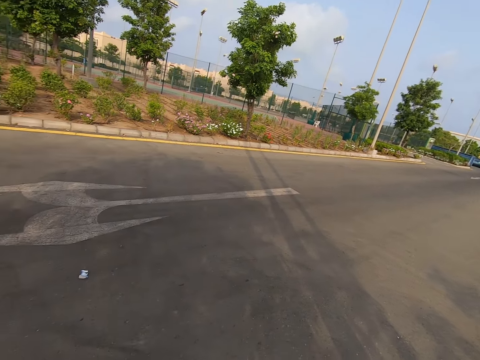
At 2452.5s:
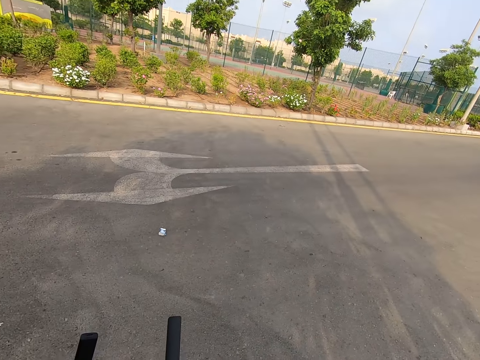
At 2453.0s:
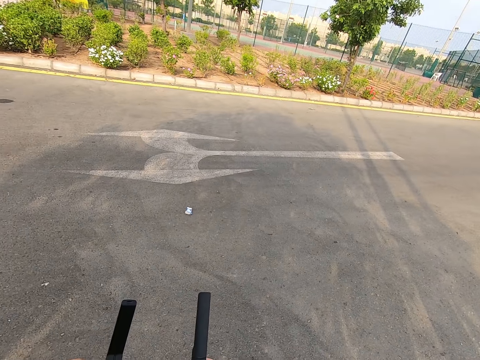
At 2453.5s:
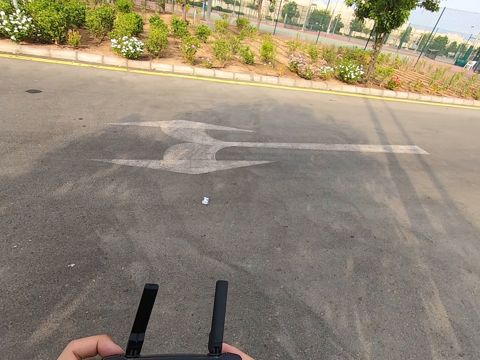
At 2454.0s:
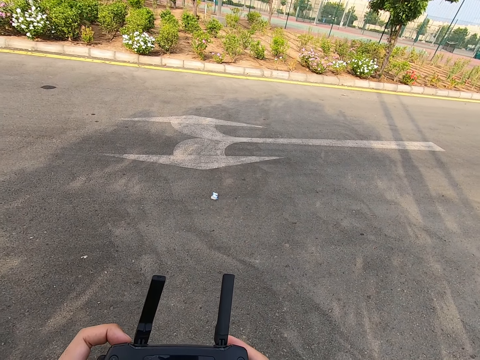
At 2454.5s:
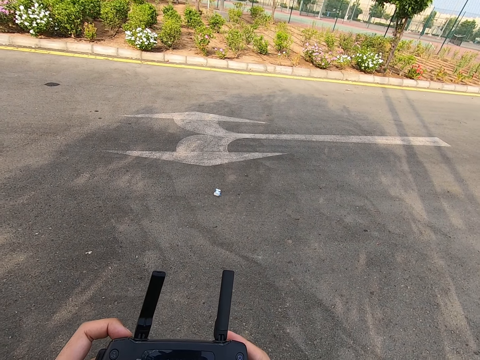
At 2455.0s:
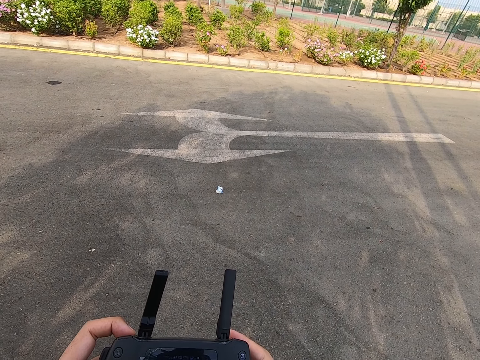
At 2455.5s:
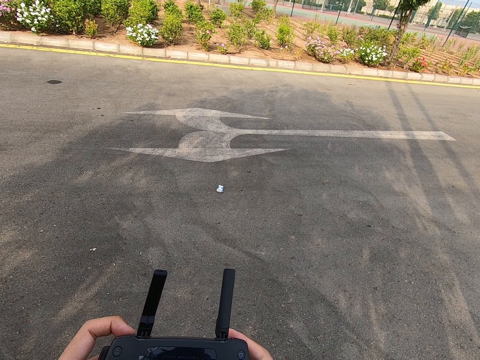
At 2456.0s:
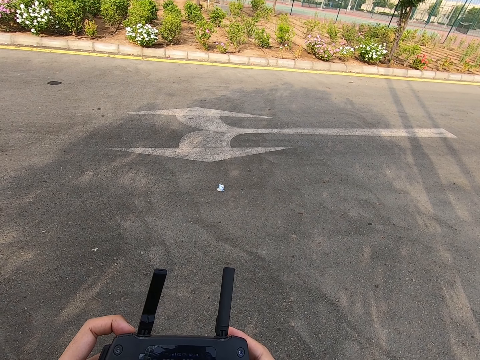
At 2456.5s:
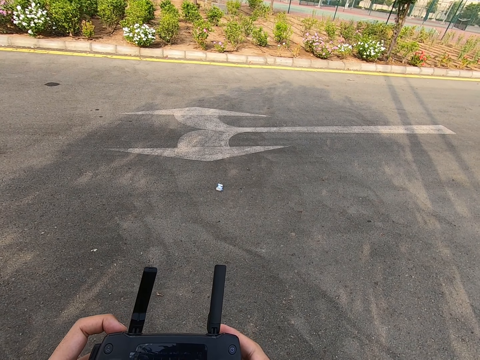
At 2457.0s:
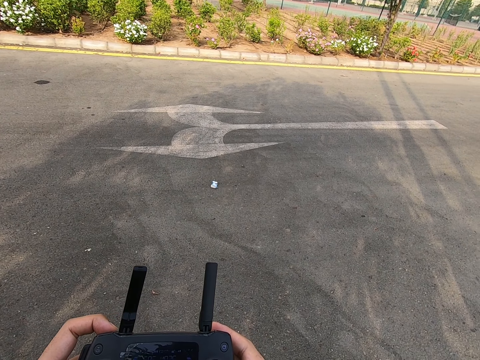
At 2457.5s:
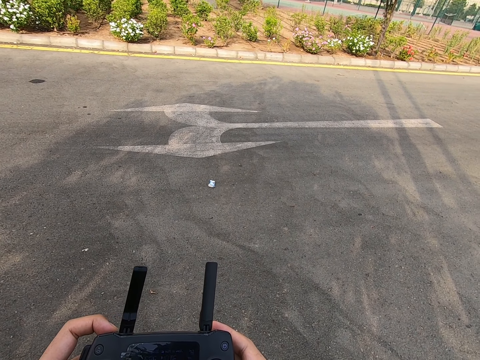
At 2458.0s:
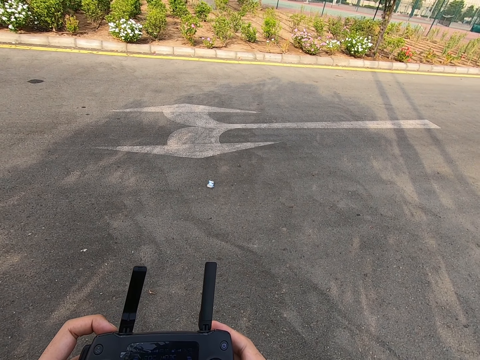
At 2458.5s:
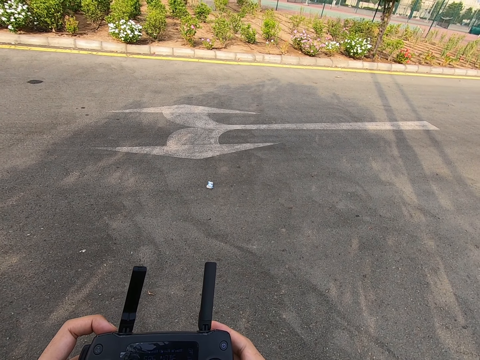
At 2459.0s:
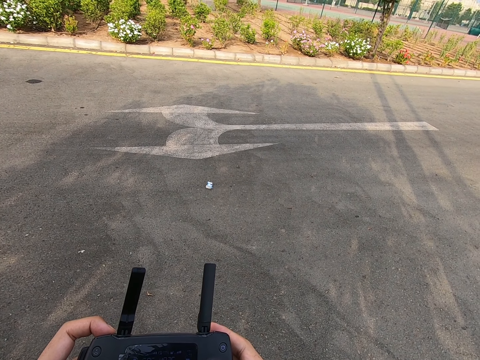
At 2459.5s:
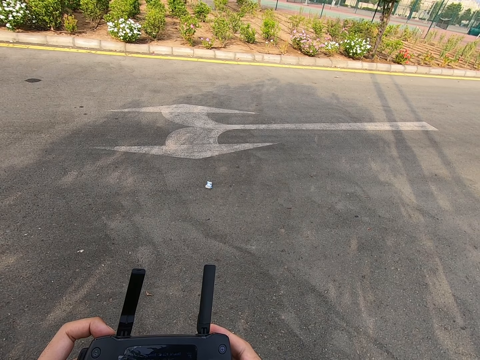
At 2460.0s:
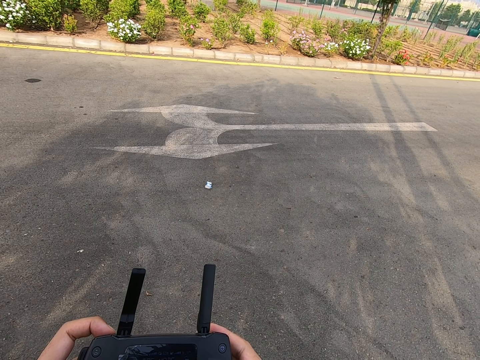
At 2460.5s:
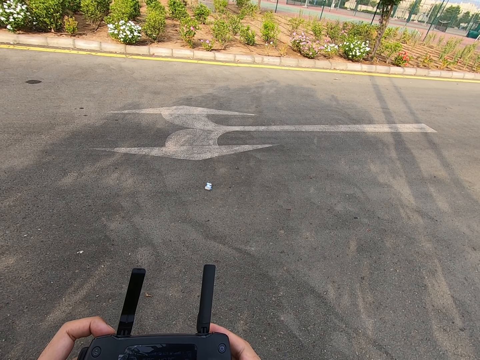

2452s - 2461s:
The camera wearer presses the drone controller. They hold a remote control.

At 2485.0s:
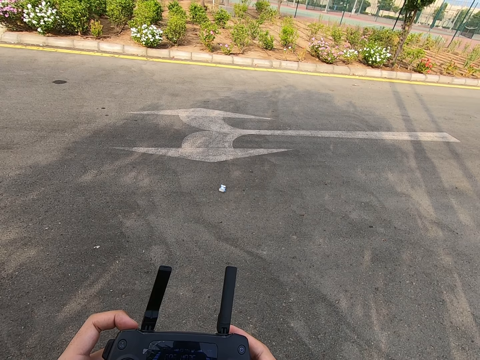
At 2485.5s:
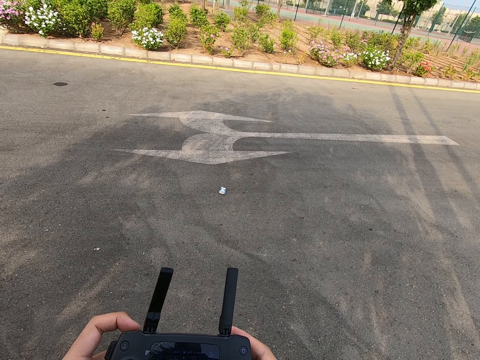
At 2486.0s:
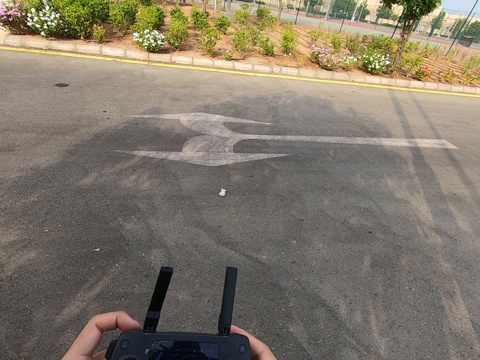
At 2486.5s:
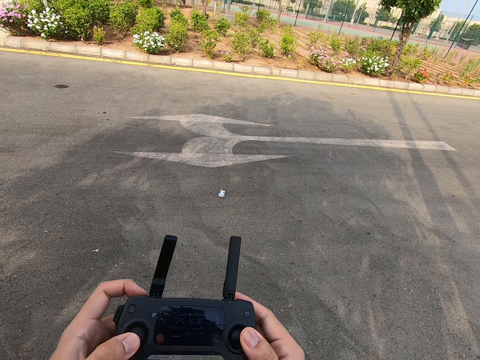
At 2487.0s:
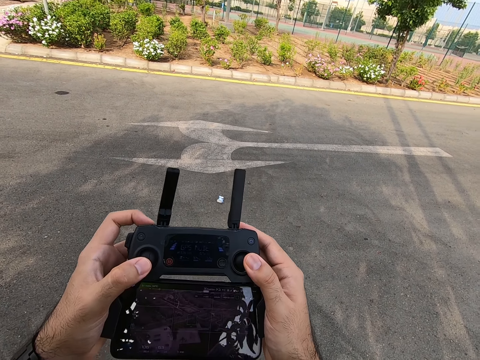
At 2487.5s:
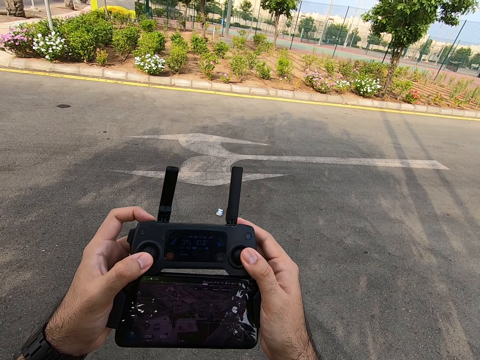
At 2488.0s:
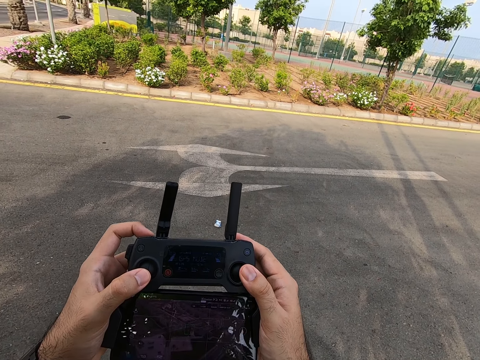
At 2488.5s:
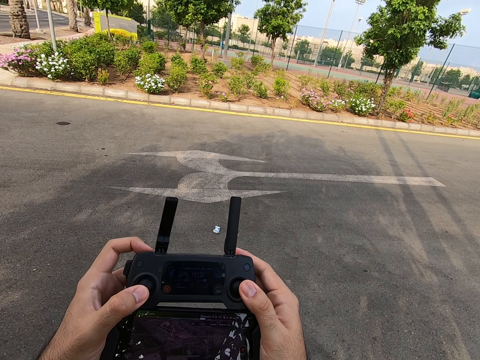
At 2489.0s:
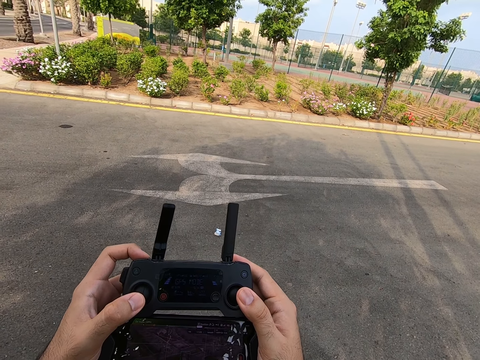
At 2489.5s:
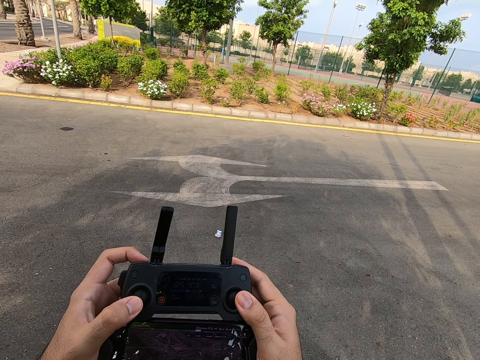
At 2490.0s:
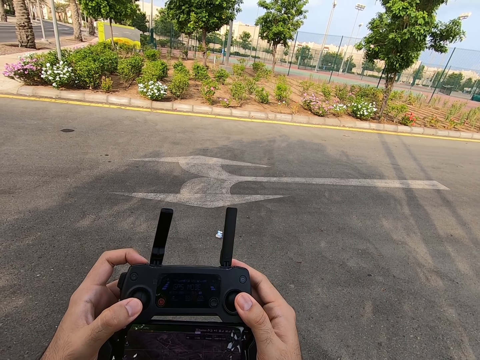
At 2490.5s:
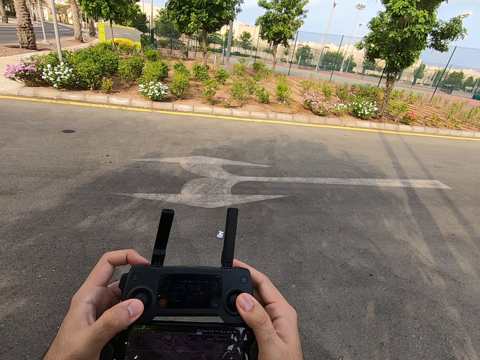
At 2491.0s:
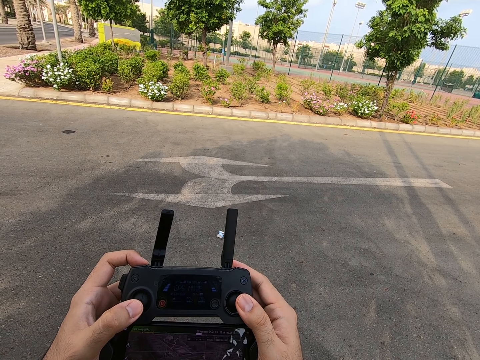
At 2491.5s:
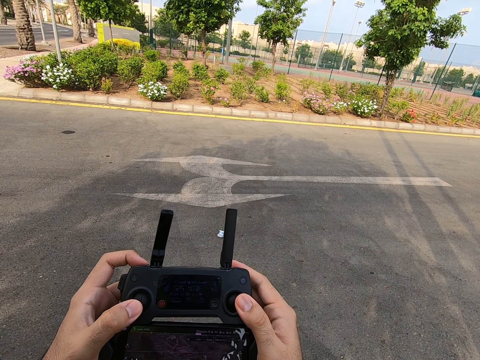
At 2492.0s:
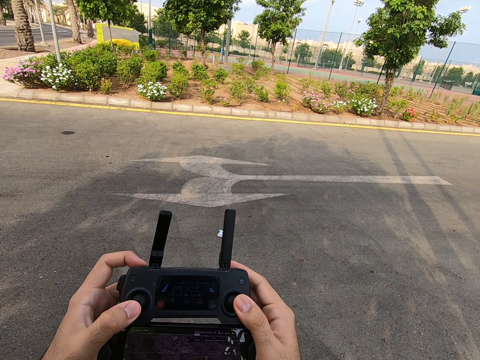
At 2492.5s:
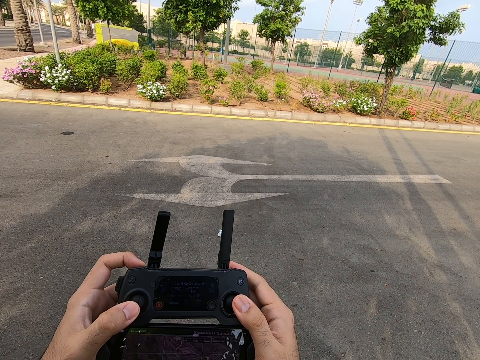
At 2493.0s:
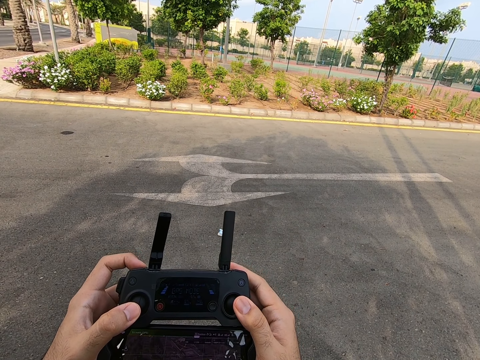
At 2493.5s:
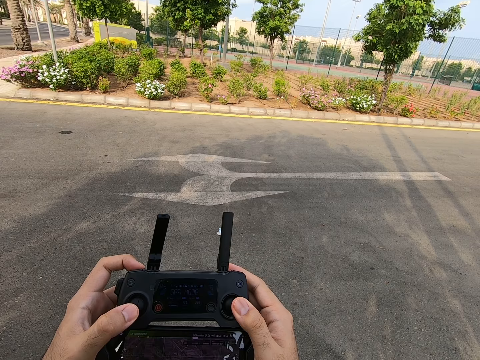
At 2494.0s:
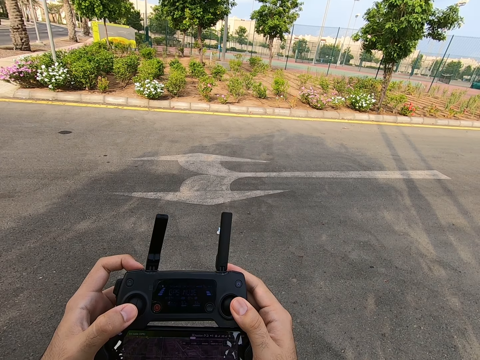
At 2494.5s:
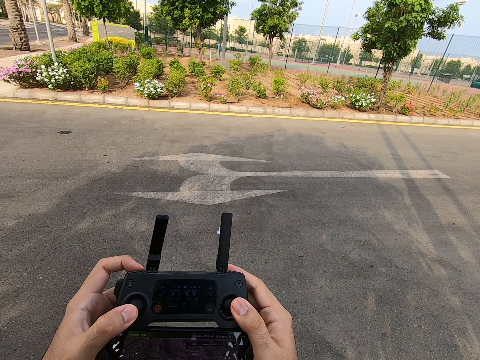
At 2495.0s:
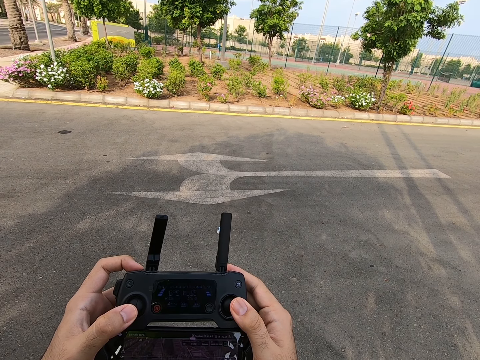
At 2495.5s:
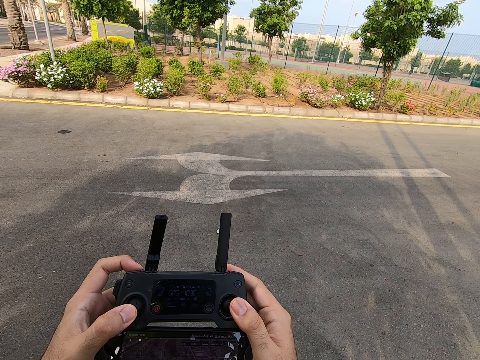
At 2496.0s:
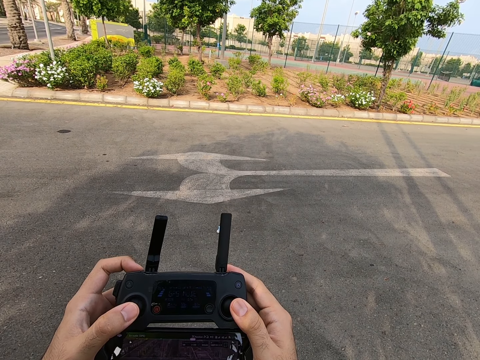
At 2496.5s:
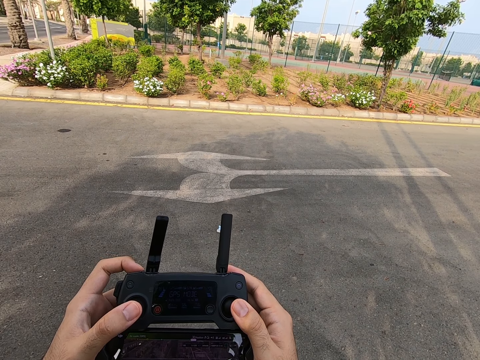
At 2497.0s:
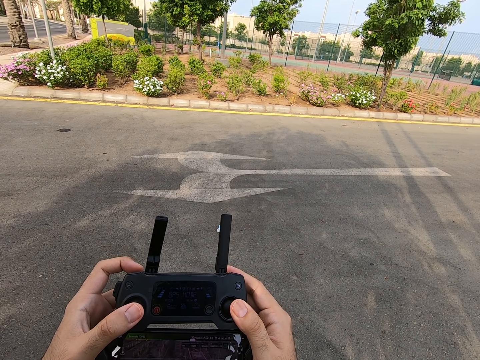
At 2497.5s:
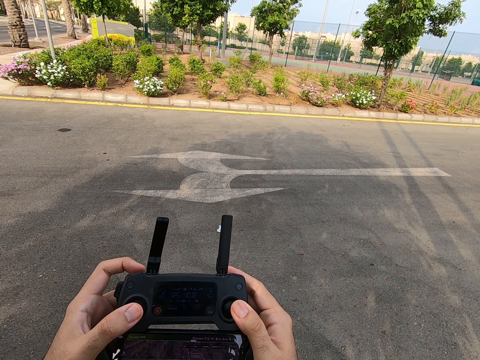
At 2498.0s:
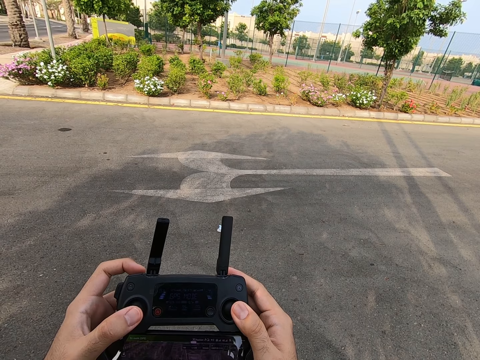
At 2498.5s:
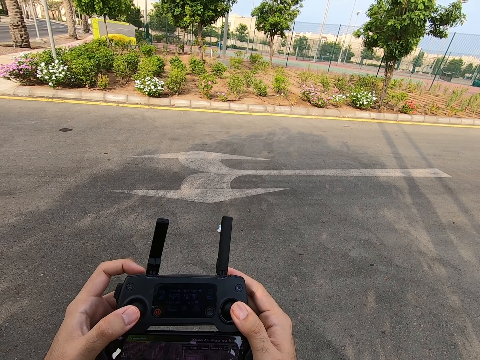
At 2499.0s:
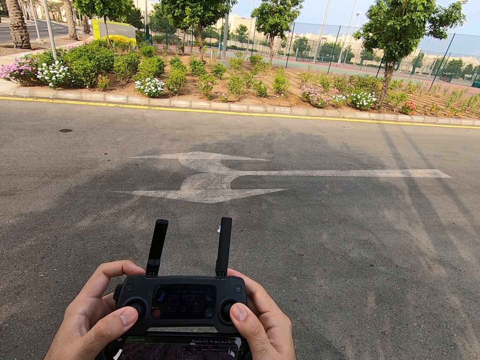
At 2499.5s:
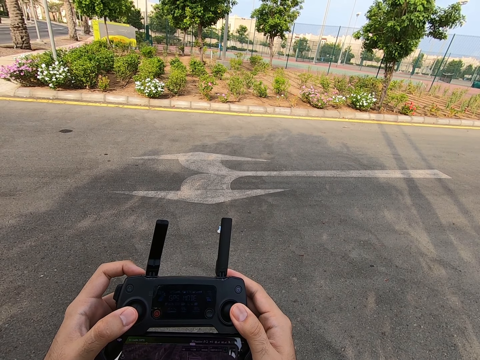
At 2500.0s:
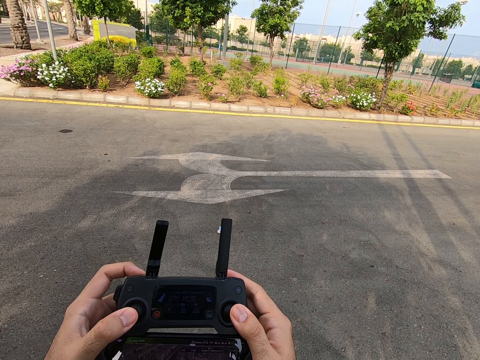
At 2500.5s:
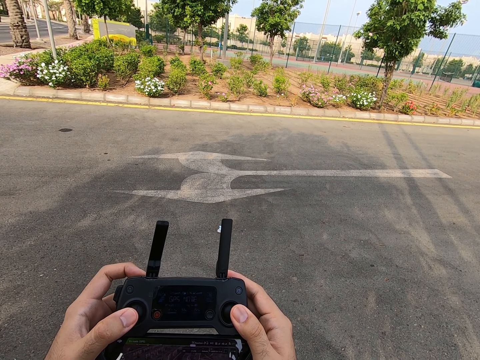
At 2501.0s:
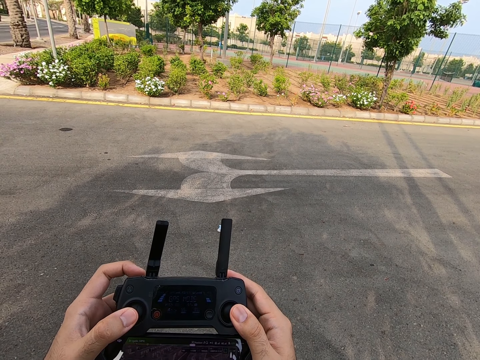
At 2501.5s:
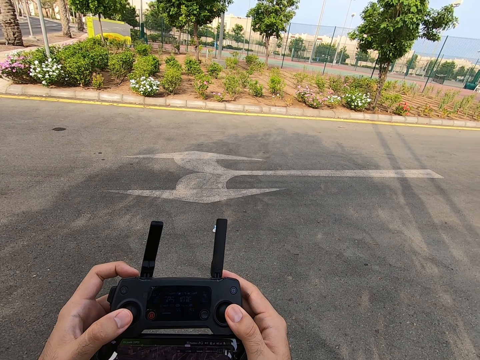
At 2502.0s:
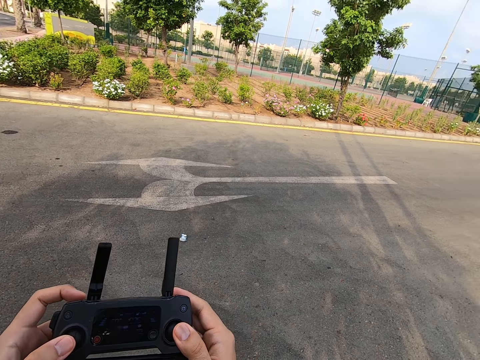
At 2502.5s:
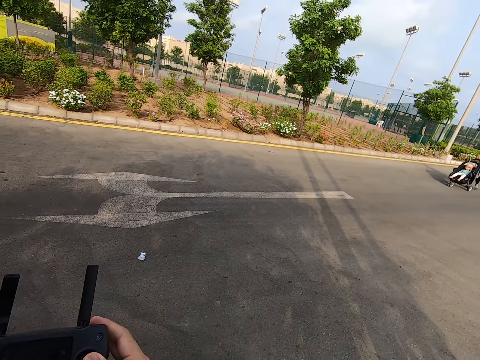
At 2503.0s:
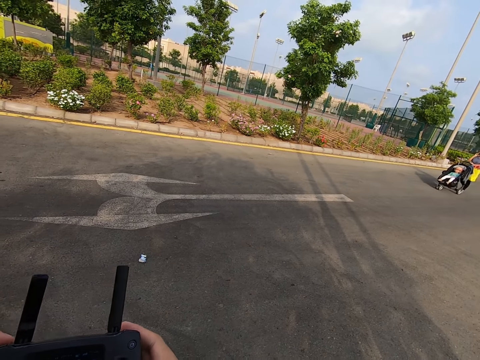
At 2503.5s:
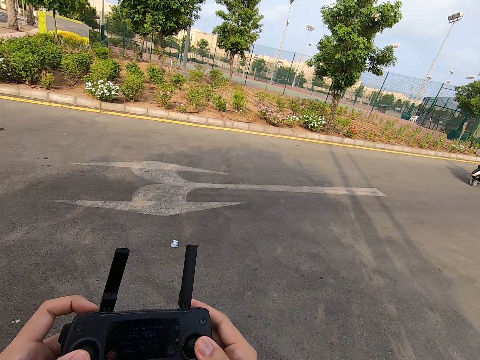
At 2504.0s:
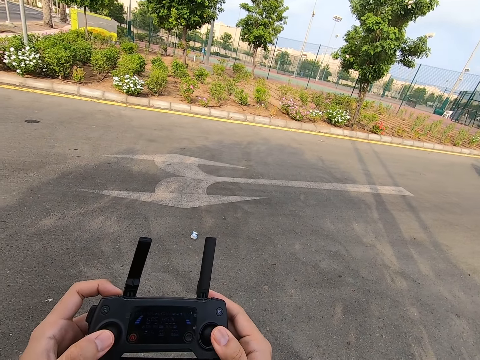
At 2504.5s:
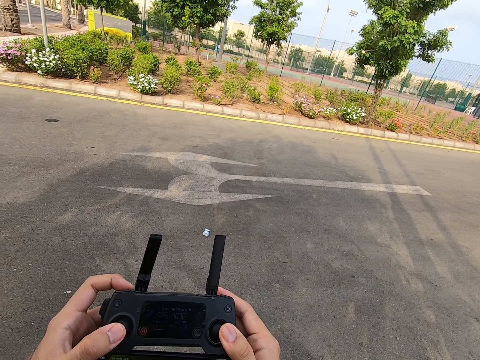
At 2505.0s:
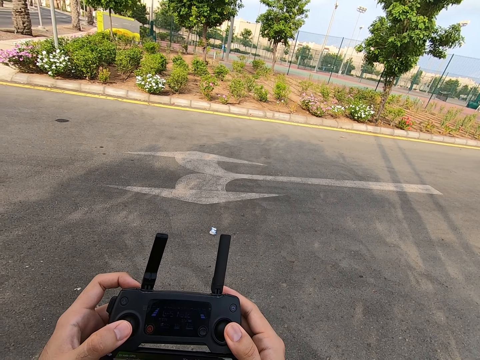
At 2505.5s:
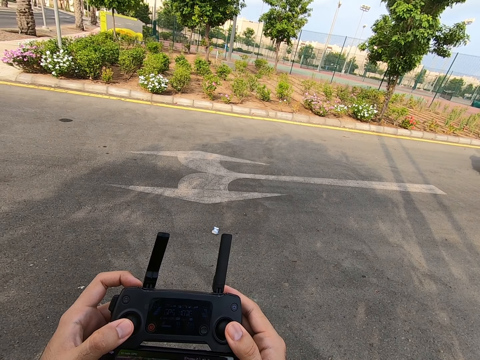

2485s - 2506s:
The camera wearer stretches the hands. They press the drone controller. They look at the remote control. They move the drone controller. They press the drone controller. They look around.
